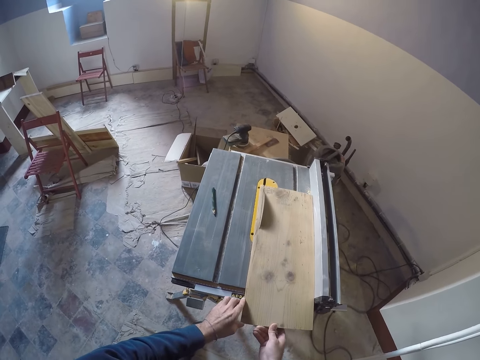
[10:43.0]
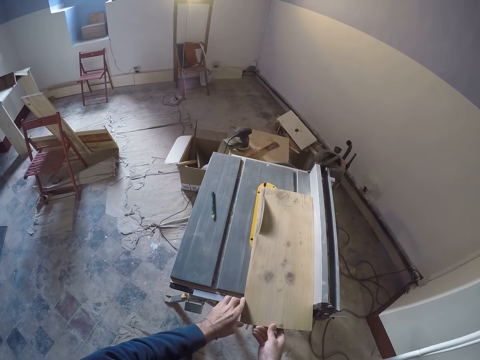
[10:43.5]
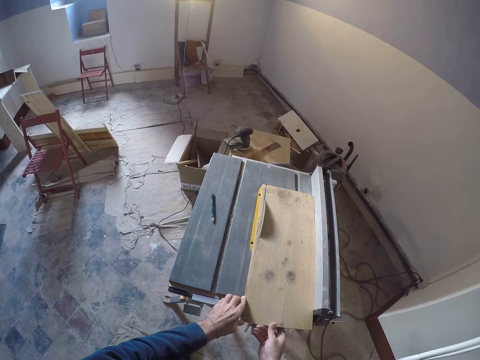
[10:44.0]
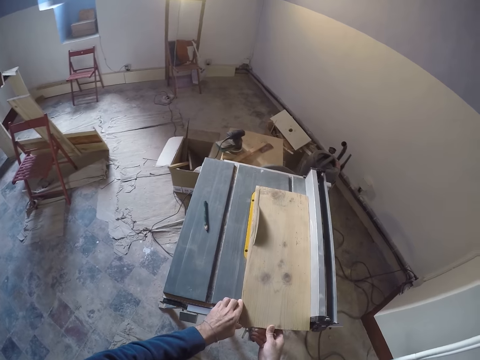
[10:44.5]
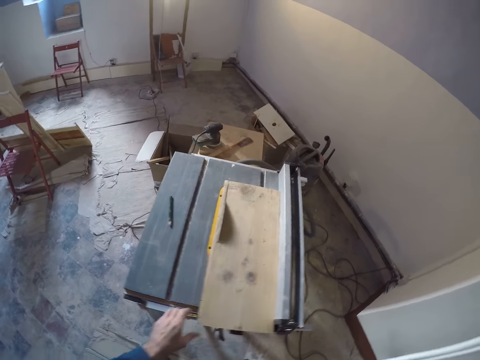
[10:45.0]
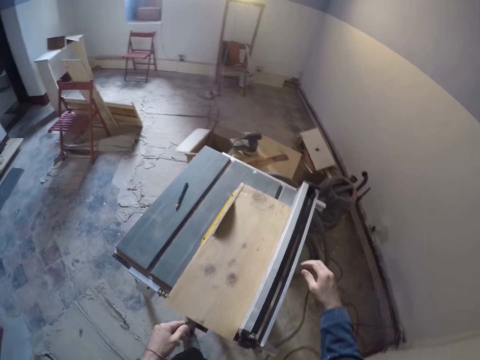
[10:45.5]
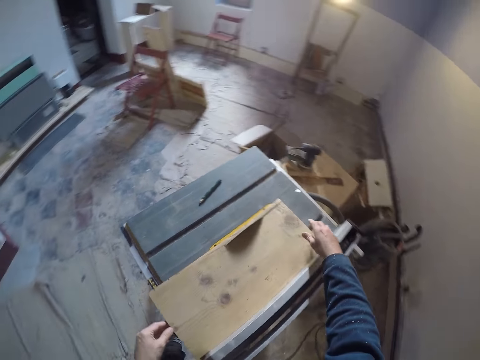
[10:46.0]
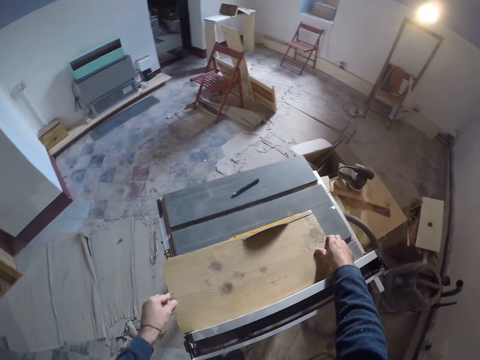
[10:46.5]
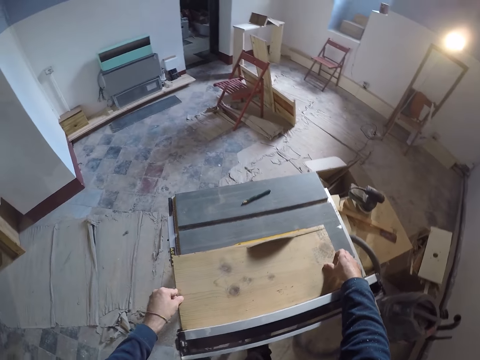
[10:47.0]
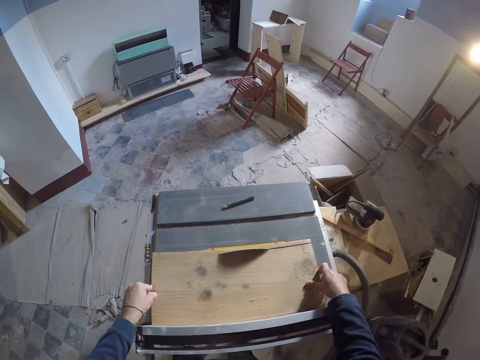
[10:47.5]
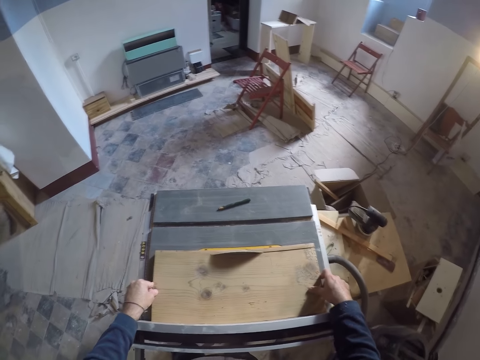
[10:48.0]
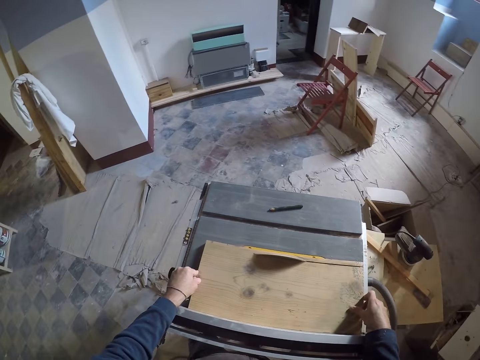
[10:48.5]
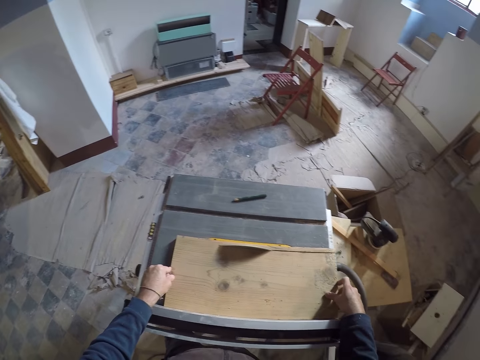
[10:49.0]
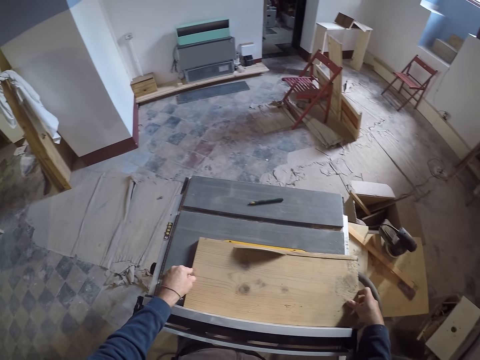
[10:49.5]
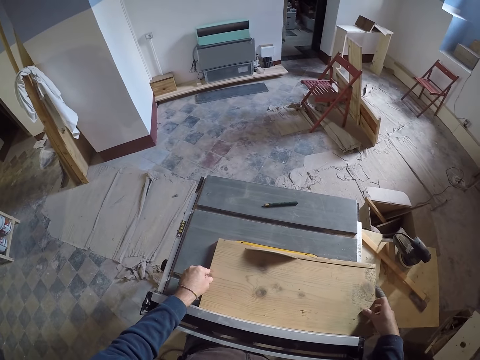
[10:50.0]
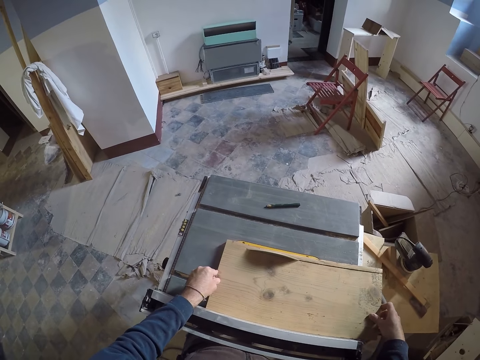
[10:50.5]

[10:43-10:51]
The camera wearer moves the piece of wood.

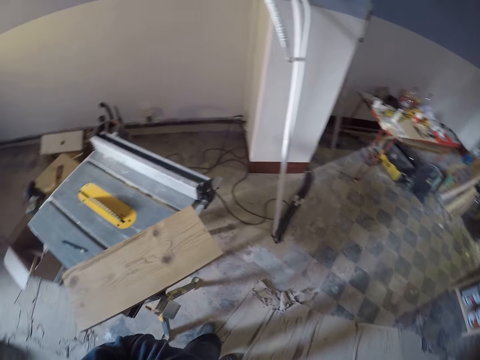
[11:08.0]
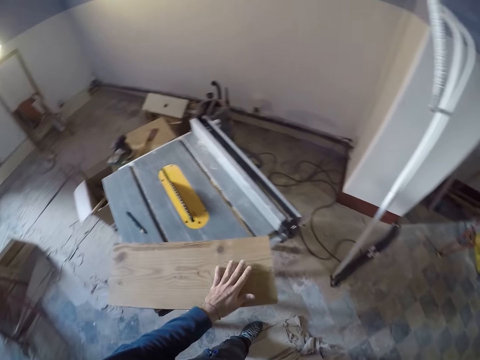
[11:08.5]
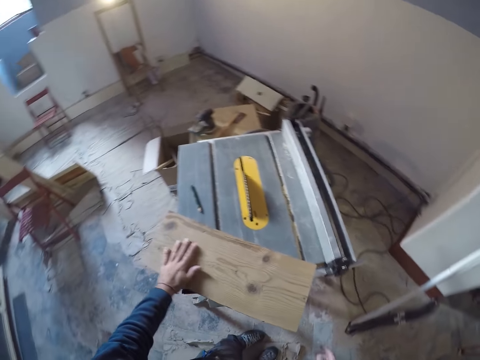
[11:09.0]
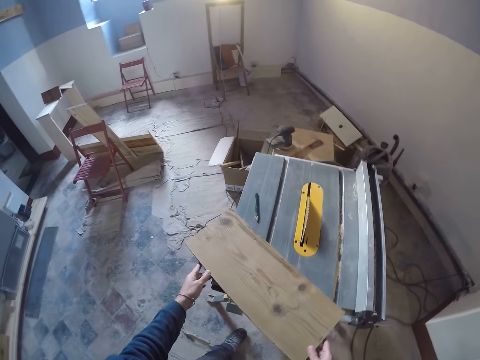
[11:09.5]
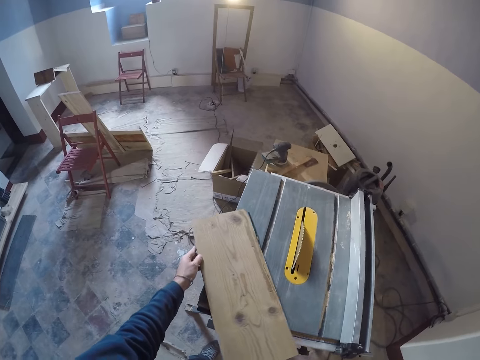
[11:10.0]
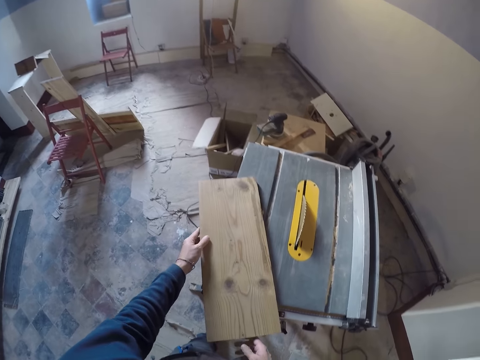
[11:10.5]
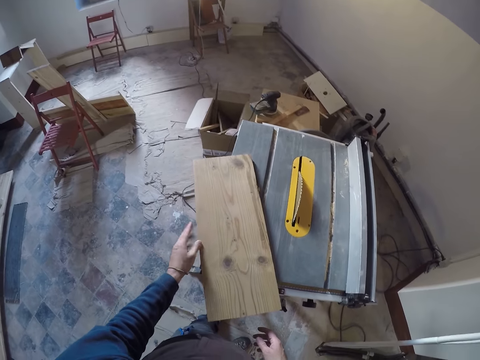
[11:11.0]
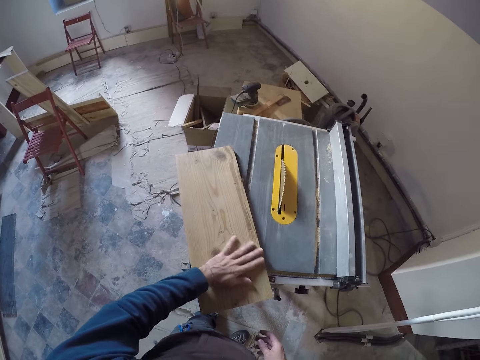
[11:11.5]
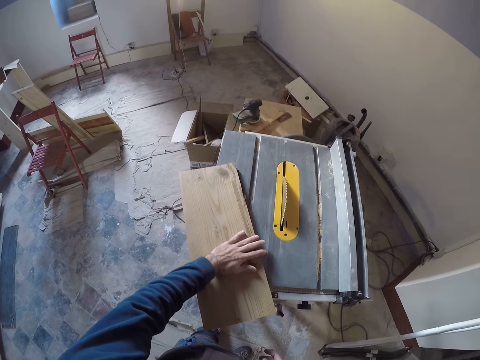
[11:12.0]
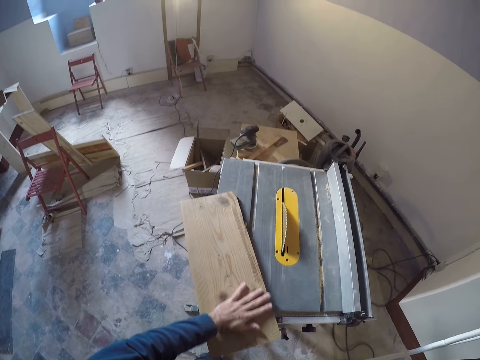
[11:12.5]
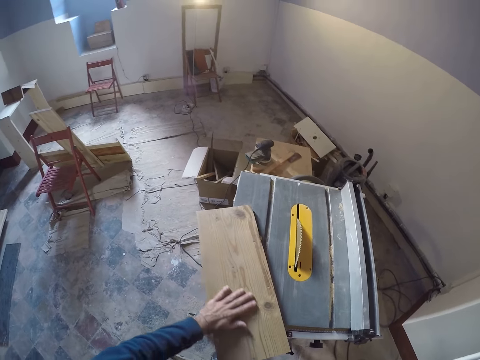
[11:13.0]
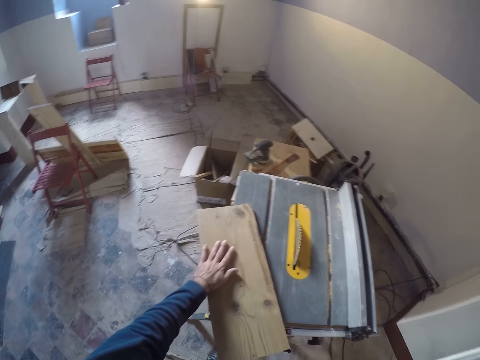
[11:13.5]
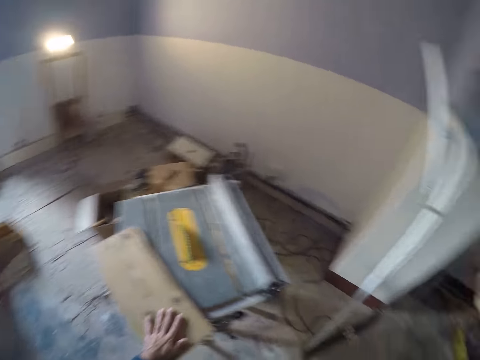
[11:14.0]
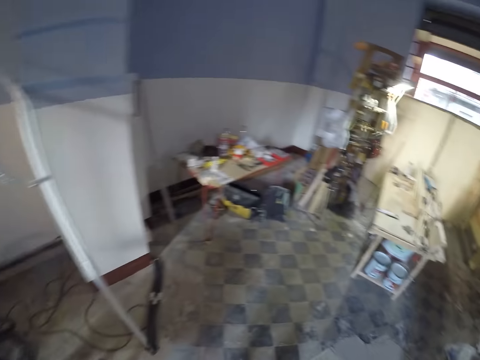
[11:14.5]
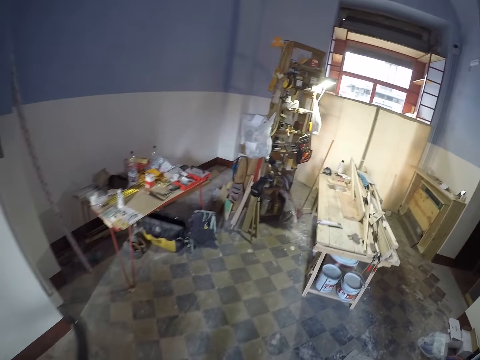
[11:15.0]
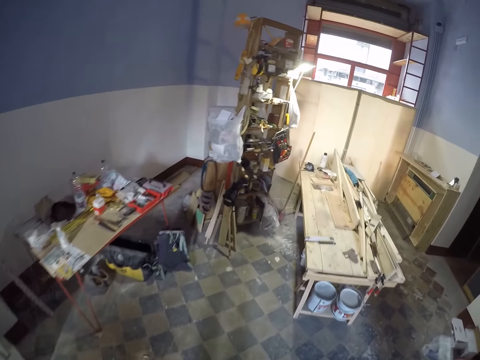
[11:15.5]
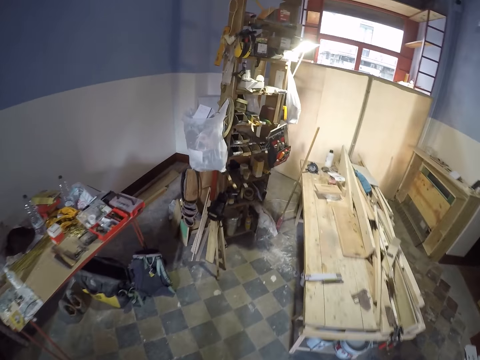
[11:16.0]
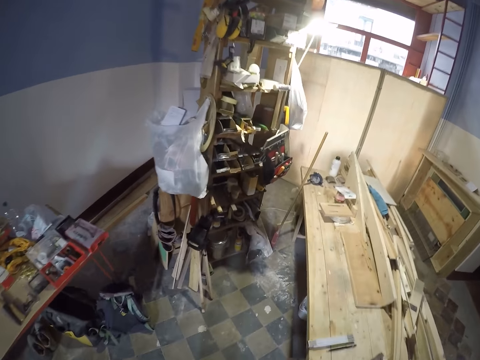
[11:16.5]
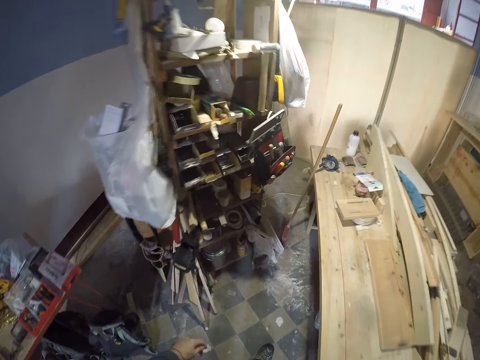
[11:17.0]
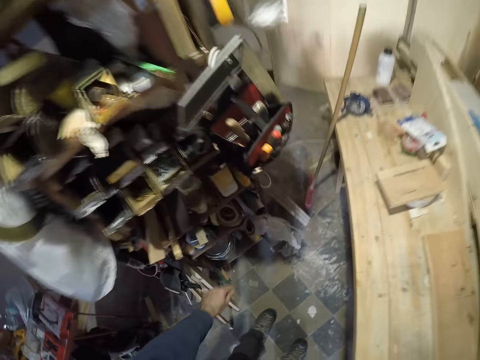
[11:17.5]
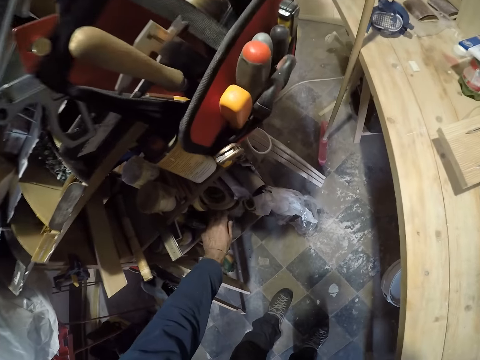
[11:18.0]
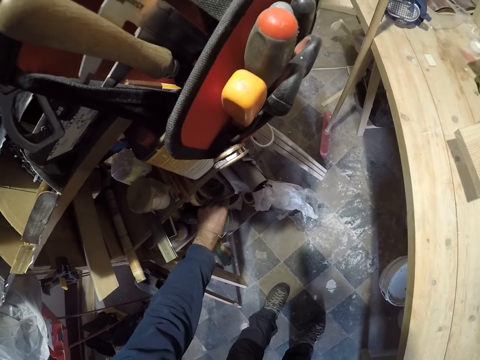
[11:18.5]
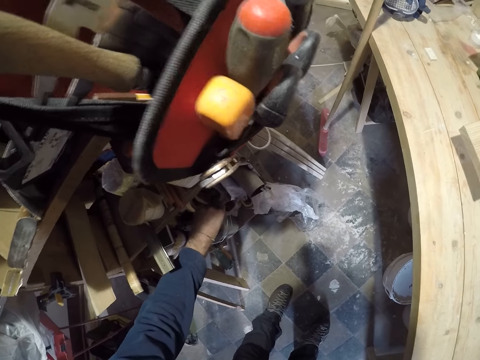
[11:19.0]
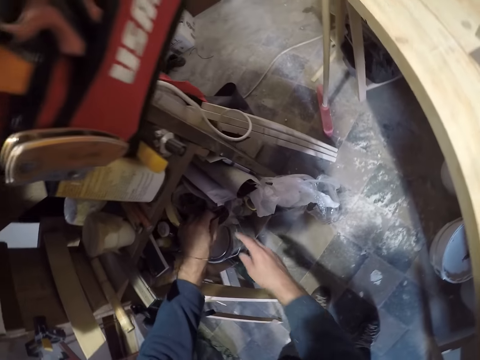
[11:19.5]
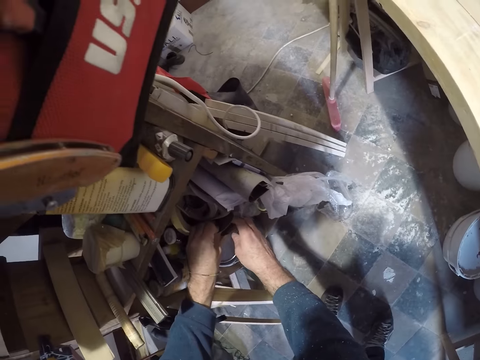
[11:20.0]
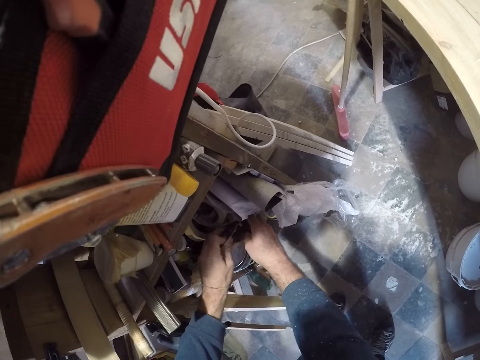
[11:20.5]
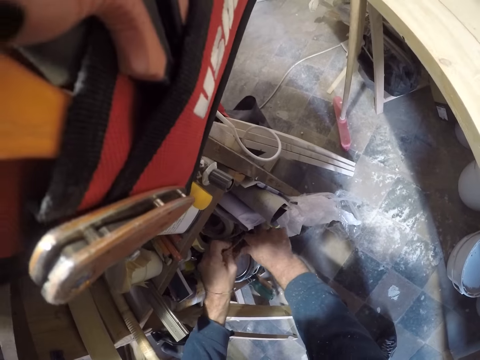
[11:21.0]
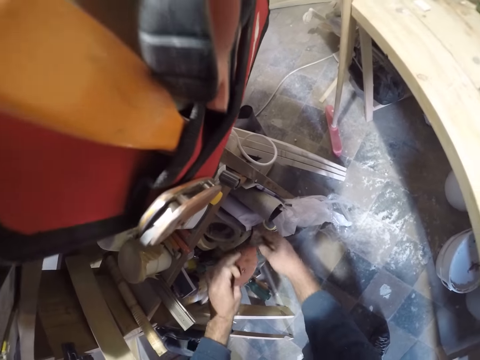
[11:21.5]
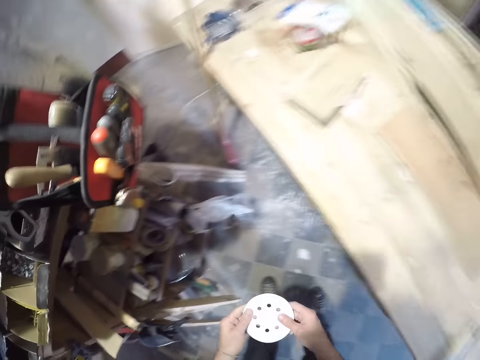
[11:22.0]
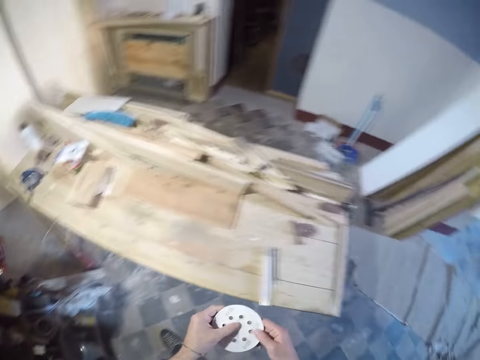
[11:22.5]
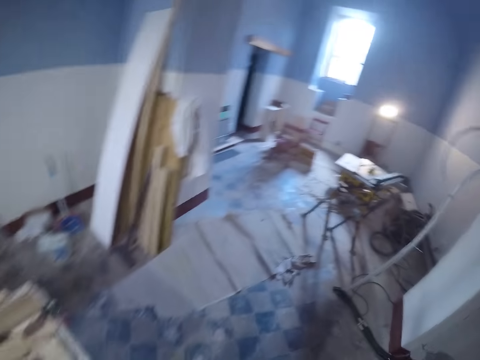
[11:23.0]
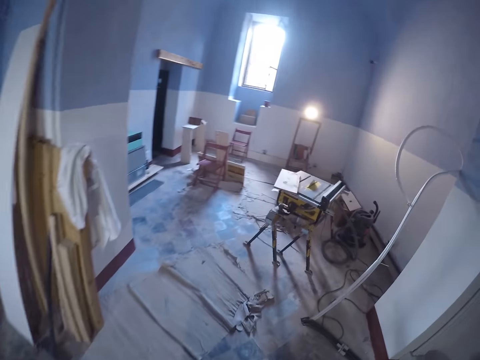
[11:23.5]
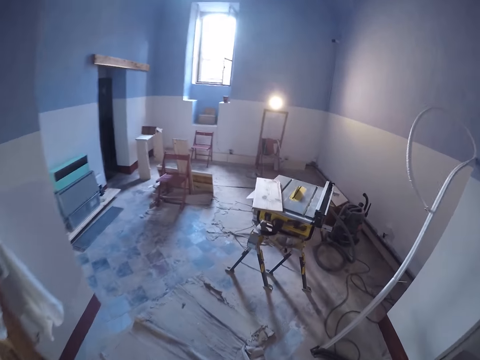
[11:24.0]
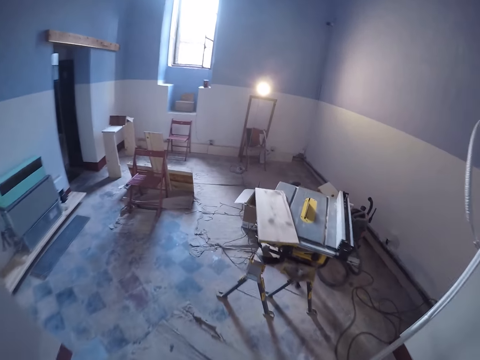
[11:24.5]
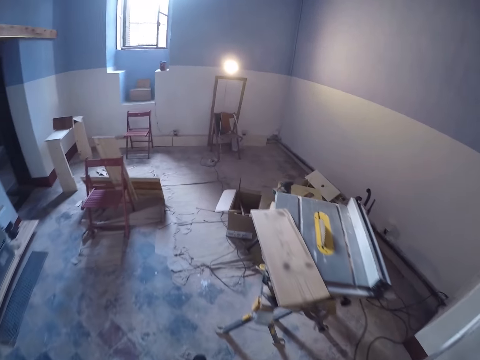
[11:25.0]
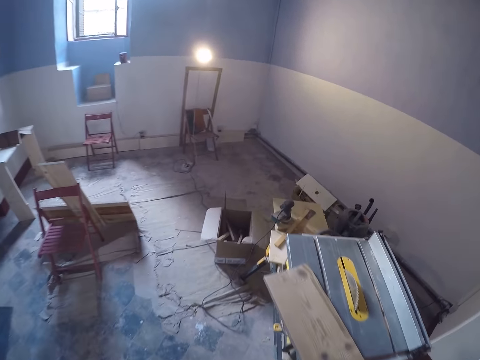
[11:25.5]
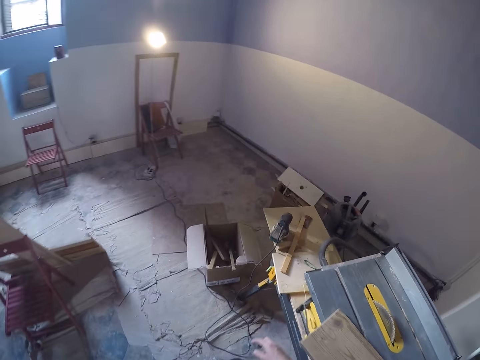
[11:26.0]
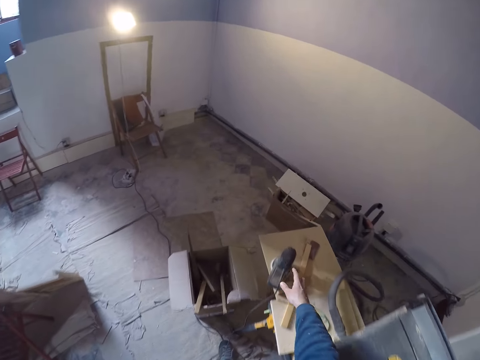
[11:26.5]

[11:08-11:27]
The camera wearer rubs the surface of the wood plank with his left hand. He adjusts the wood plank on the table saw with both hands. He rubs the surface of the wood plank with his left hand. He steps forward. He picks up a sanding disk from a rack with both hands. He walks around the house.
